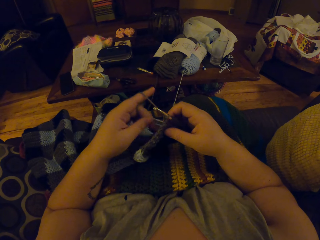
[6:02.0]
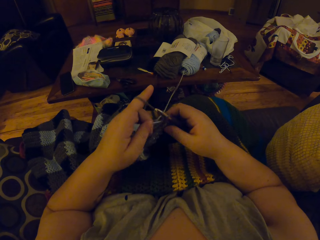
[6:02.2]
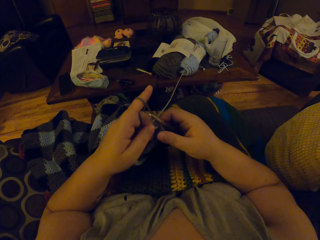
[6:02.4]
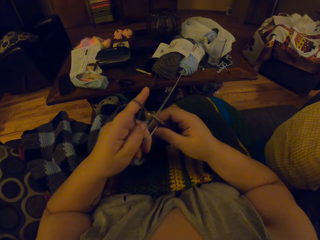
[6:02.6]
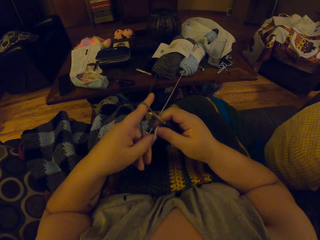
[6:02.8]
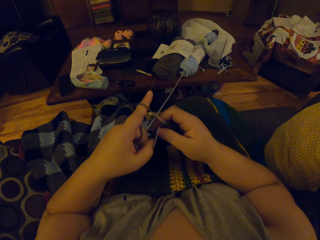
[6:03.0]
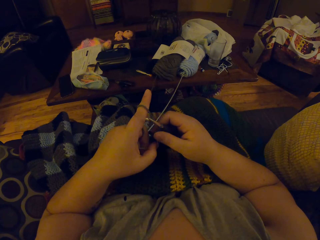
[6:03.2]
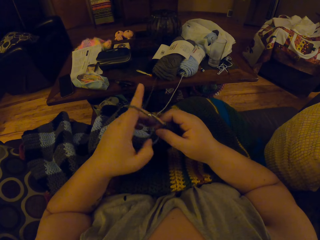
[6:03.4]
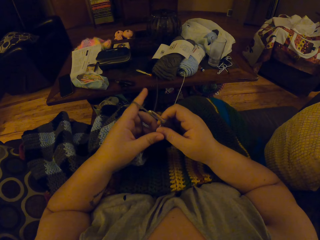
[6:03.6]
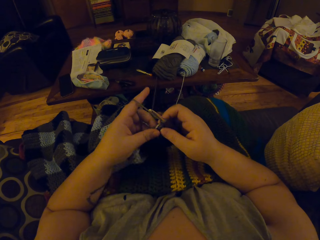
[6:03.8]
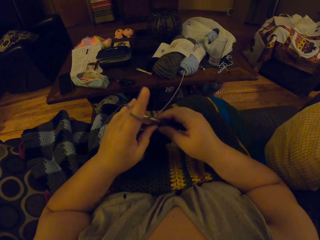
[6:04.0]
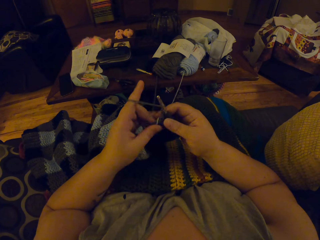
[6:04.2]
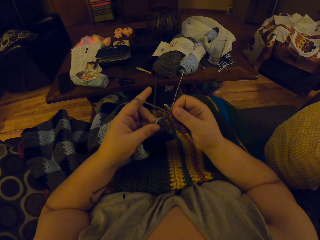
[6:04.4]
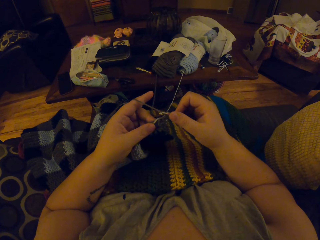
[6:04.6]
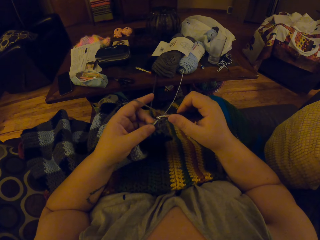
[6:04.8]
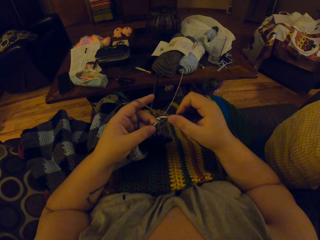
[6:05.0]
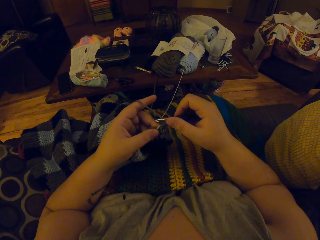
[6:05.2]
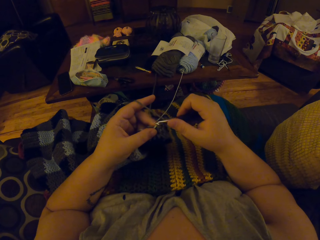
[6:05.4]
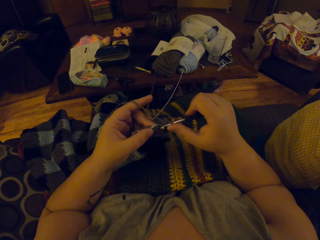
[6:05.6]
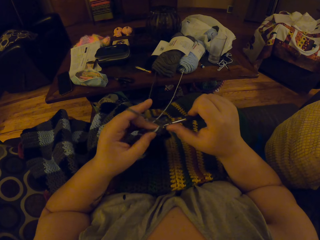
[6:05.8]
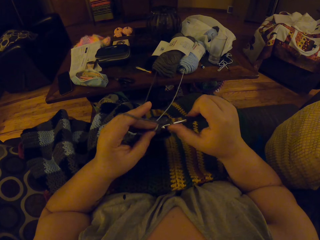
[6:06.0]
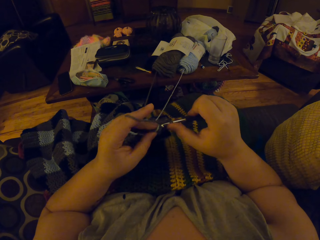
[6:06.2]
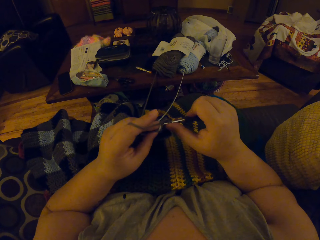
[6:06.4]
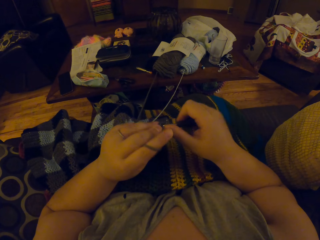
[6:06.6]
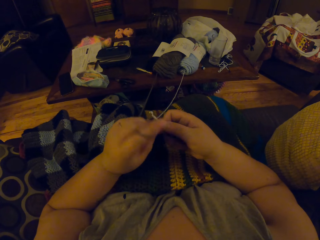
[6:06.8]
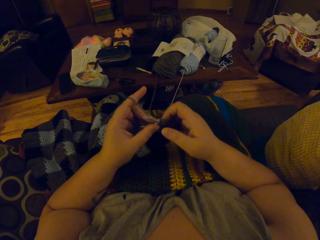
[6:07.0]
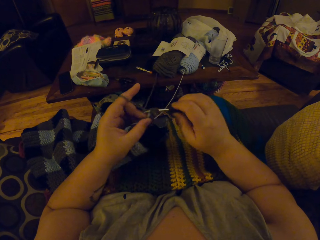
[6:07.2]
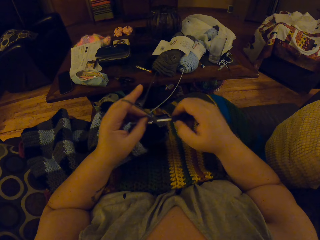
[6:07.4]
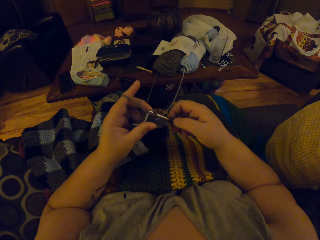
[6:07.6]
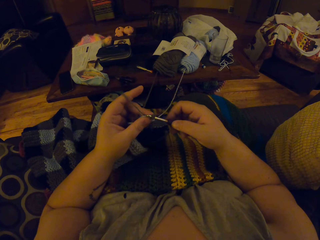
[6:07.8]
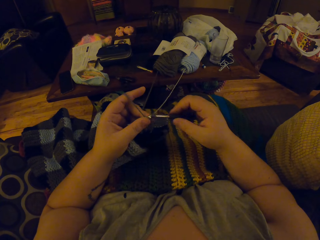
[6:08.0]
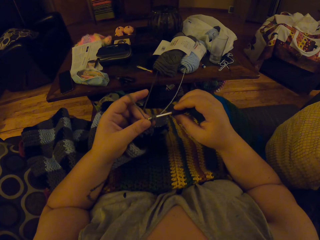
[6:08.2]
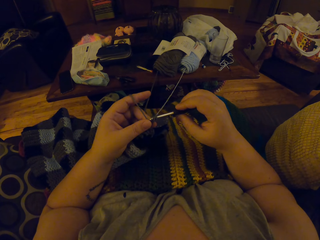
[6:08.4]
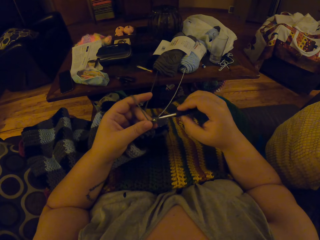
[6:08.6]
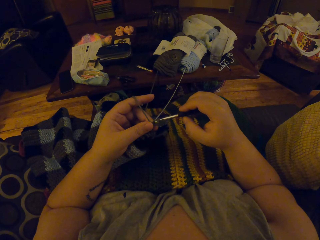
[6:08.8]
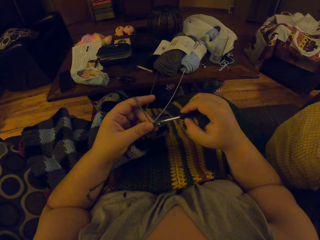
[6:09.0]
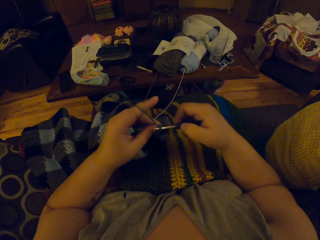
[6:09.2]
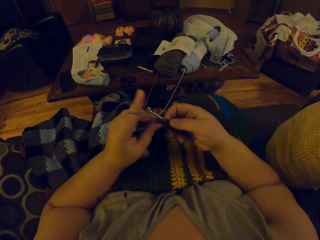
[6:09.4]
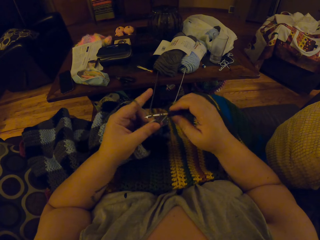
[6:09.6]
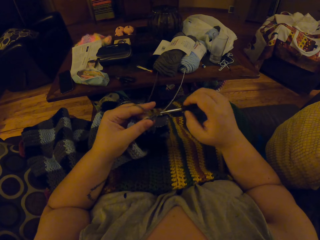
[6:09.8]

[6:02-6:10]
The camera wearer aligns the yarn. They crochet the grey colored wool or fabric with the crochet hook.

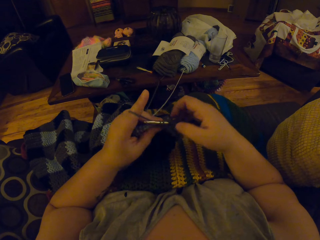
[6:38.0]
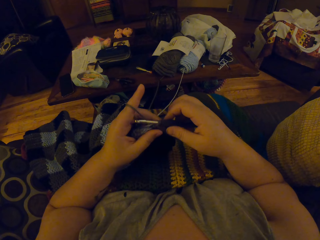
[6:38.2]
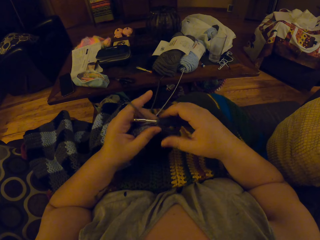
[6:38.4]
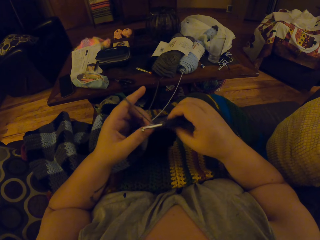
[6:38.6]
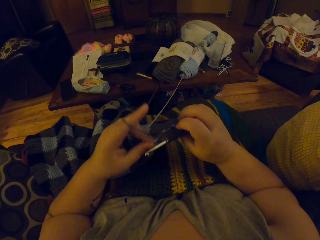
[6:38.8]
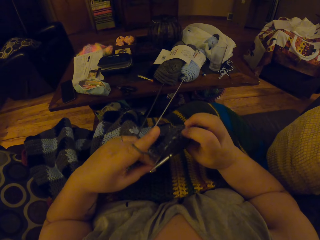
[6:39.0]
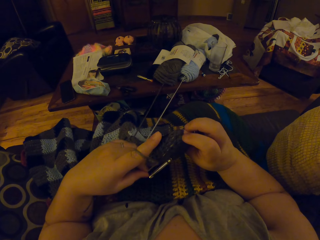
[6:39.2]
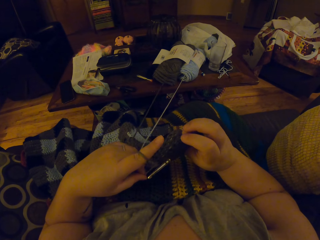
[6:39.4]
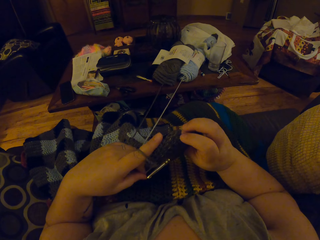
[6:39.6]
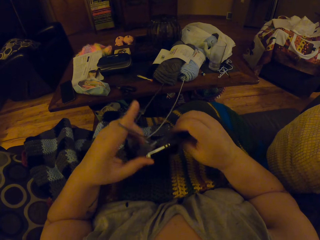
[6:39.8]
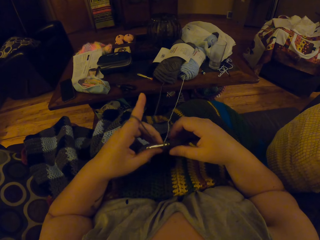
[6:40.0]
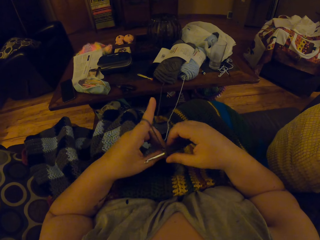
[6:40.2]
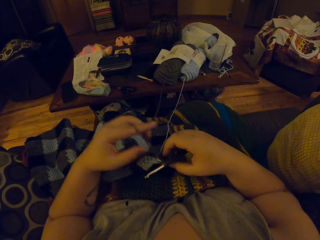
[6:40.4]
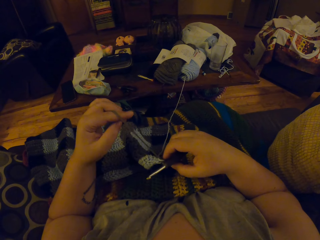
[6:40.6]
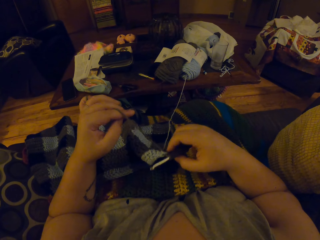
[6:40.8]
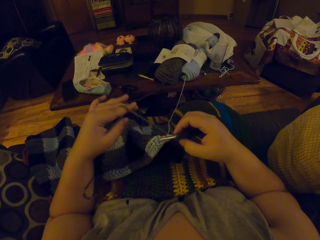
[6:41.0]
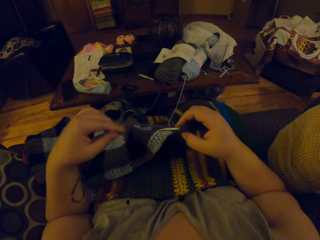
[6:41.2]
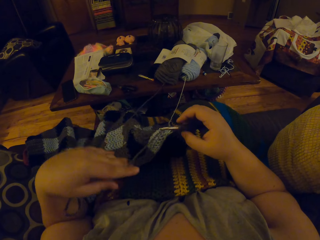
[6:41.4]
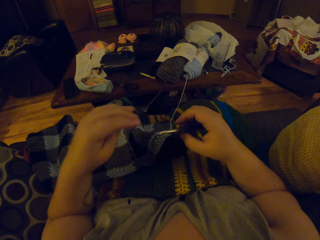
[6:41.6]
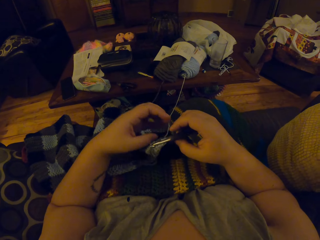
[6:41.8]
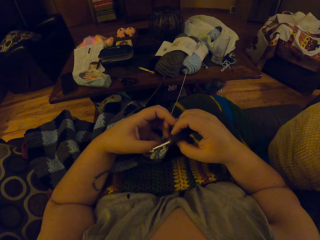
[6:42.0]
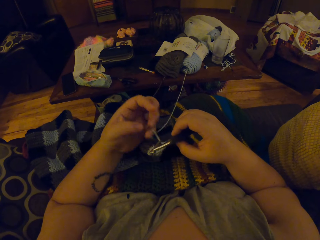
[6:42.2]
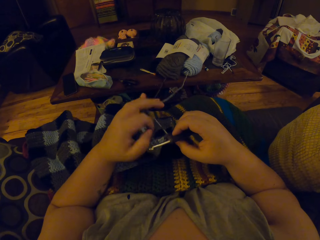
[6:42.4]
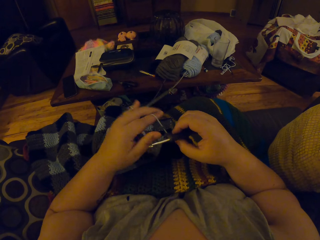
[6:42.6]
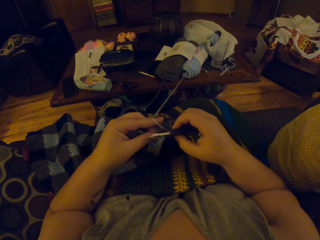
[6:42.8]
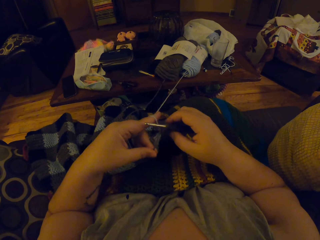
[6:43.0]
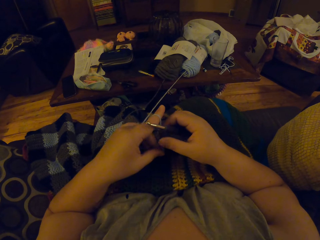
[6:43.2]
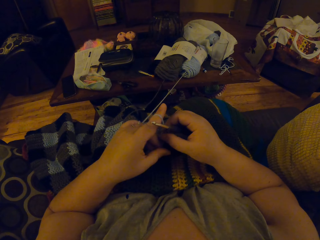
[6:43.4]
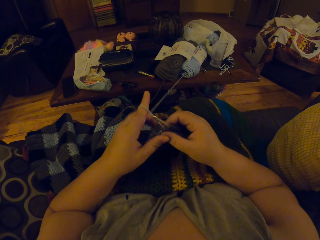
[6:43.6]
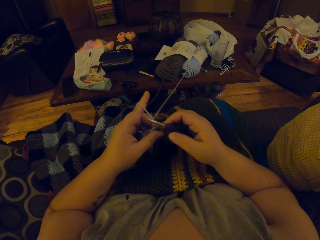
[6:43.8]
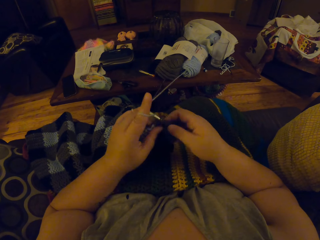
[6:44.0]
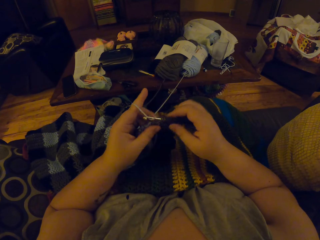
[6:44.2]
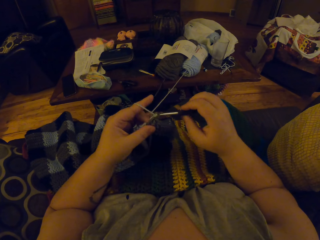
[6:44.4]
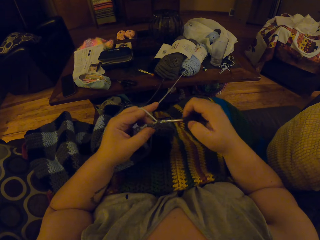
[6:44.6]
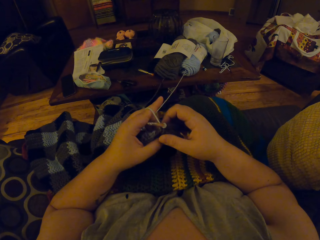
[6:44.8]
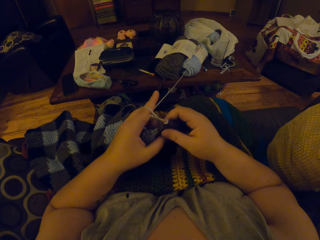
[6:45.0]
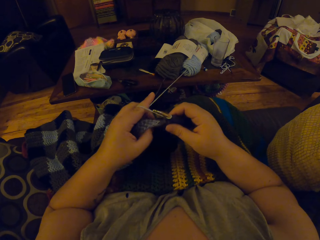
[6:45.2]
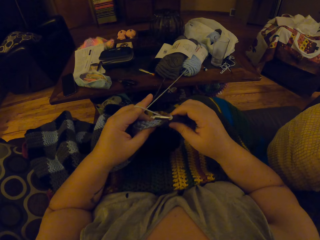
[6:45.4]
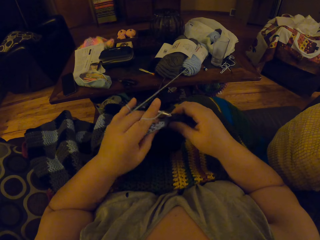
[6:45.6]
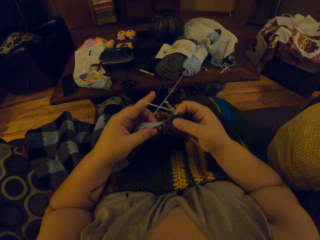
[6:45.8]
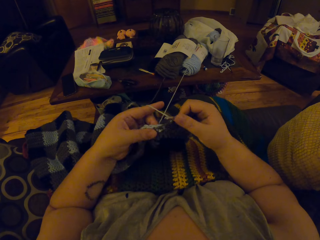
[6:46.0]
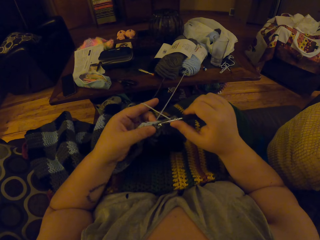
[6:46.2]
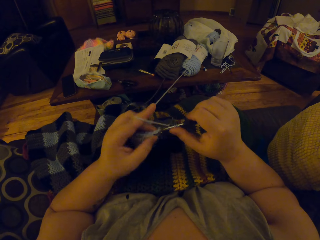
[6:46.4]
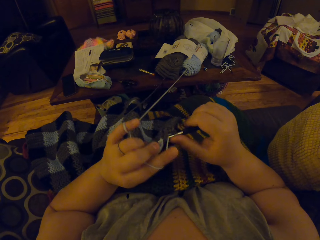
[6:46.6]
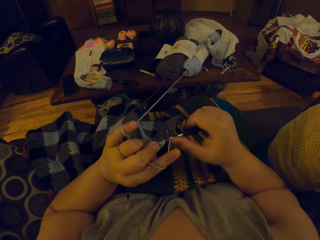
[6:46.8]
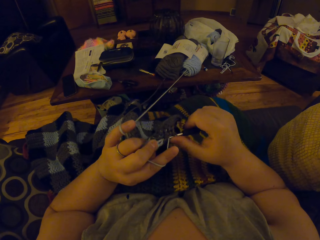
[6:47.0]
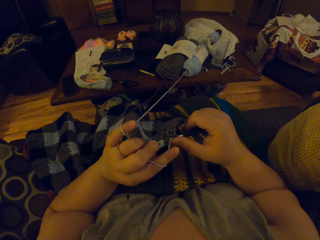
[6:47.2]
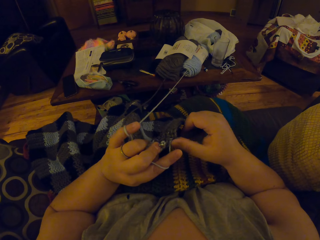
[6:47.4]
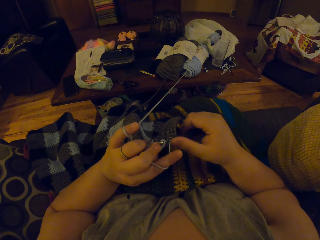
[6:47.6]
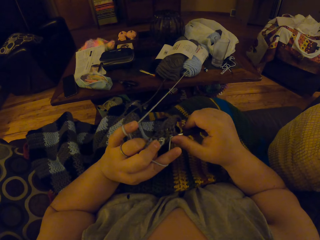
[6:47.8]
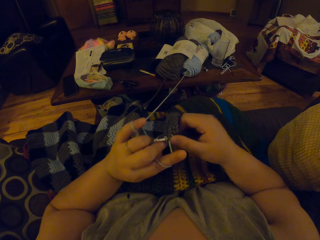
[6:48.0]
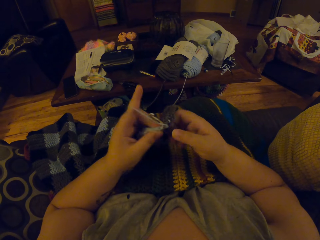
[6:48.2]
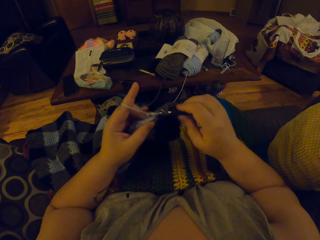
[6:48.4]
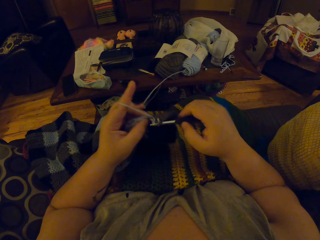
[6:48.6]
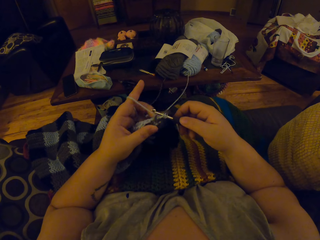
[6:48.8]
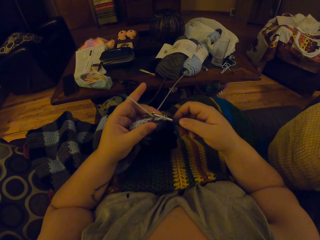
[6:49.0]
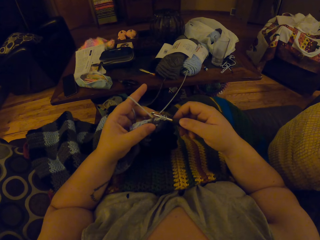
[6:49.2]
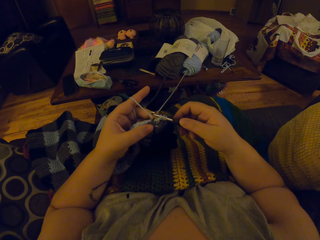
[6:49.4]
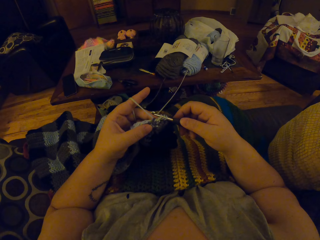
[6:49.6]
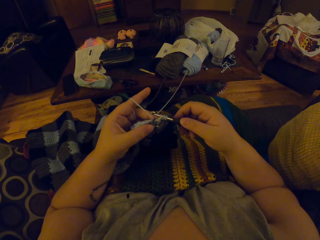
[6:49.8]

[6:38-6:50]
The camera wearer straightens the yarn. She unrolls the yarn on her finger. She crochets the light blue colored wool with the crochet hook. She rolls the yarn on her finger.

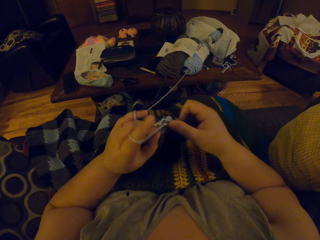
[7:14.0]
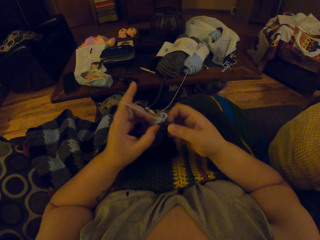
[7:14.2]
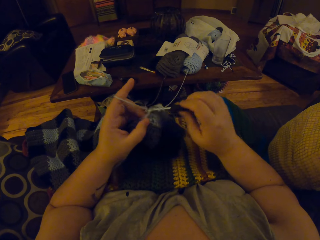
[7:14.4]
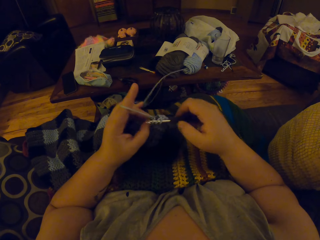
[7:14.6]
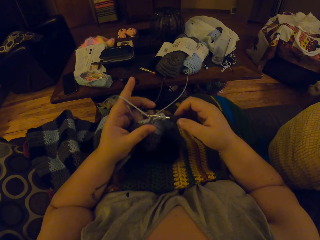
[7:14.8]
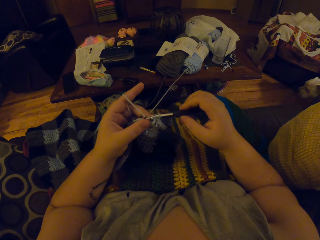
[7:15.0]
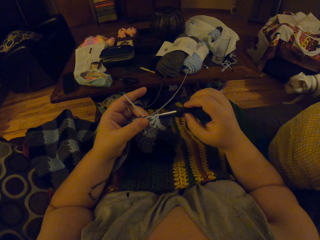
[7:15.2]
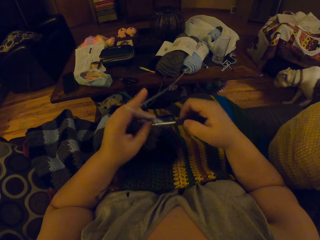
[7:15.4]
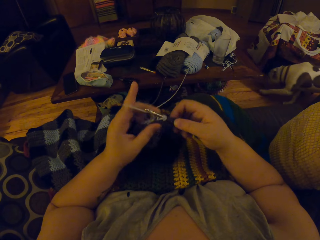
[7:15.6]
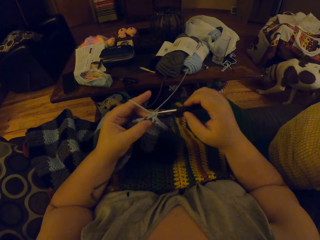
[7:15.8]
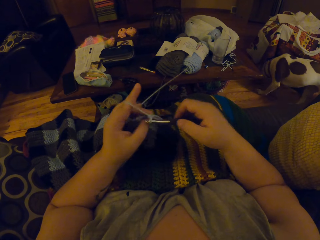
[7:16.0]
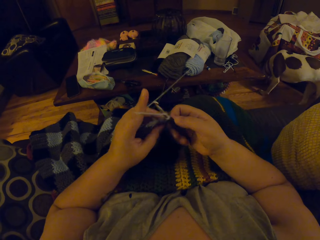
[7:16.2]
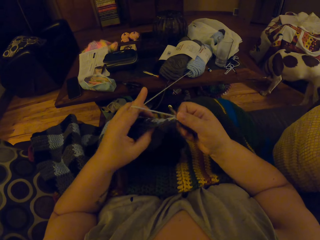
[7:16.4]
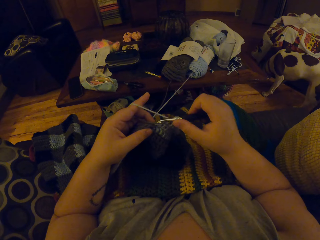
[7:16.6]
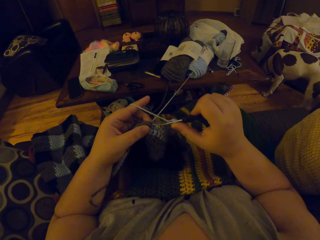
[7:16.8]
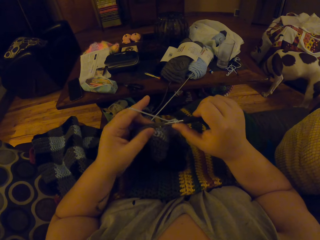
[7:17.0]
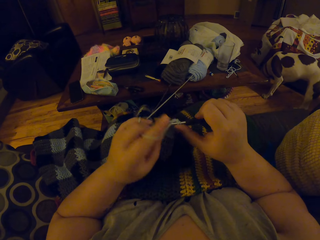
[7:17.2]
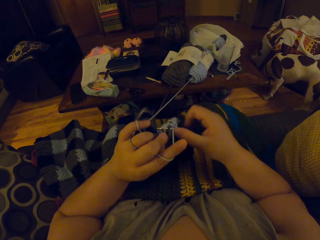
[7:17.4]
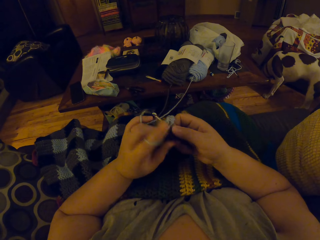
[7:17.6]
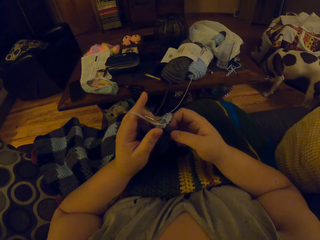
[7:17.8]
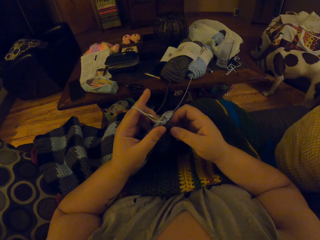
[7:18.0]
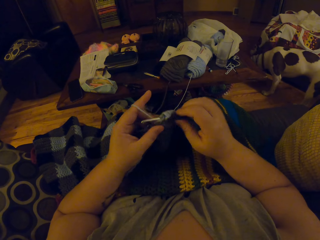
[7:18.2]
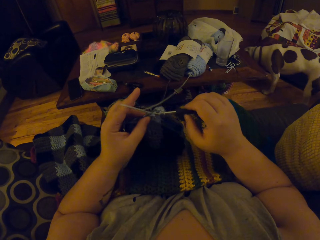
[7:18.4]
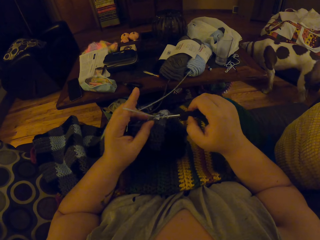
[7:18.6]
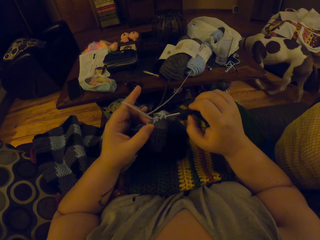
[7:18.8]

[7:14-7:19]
A dog walks into the room.
